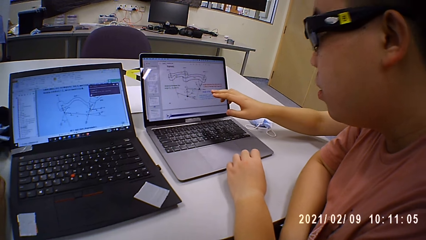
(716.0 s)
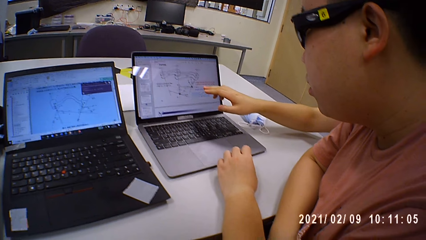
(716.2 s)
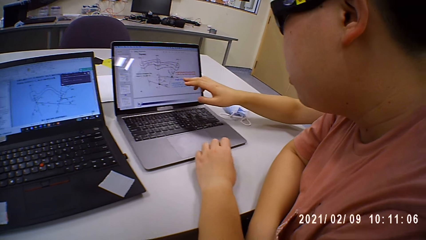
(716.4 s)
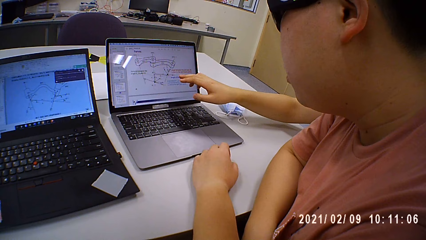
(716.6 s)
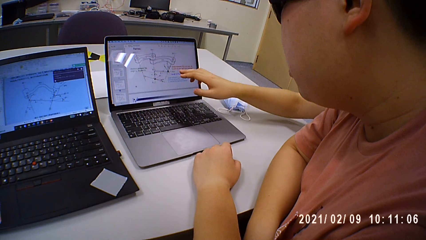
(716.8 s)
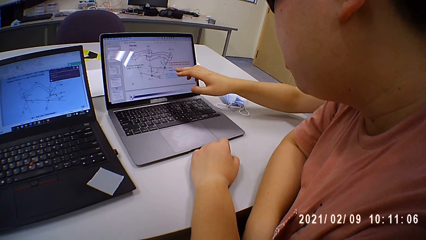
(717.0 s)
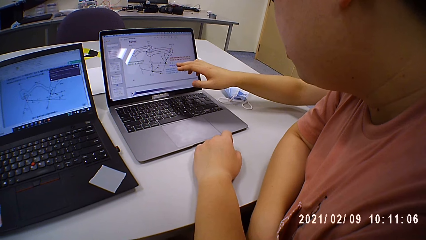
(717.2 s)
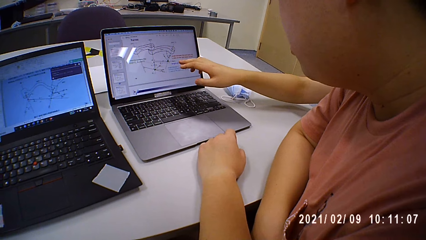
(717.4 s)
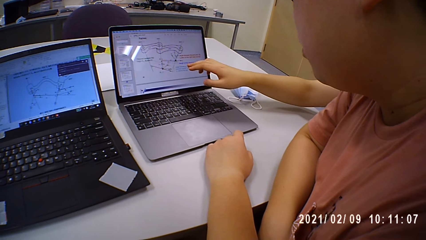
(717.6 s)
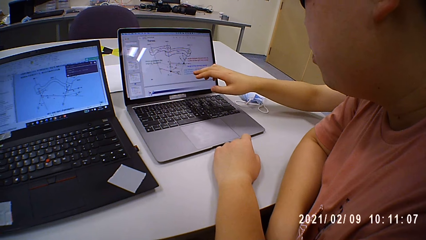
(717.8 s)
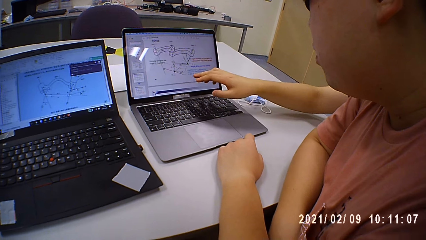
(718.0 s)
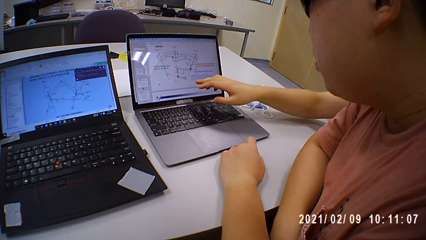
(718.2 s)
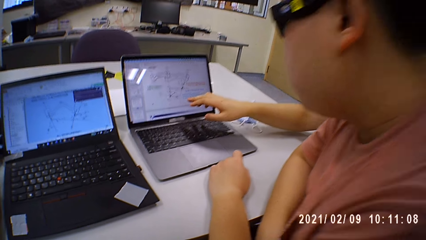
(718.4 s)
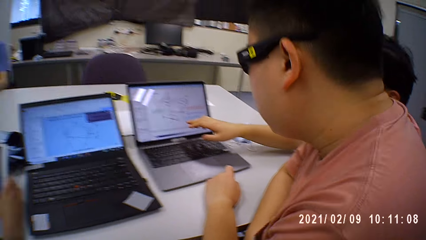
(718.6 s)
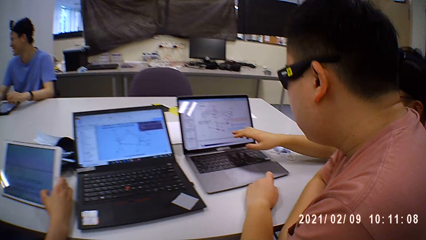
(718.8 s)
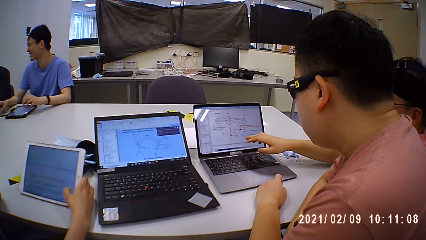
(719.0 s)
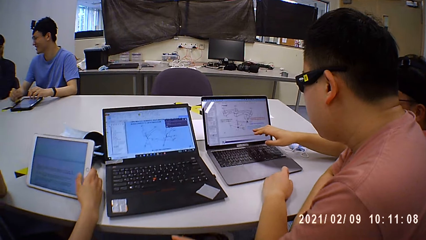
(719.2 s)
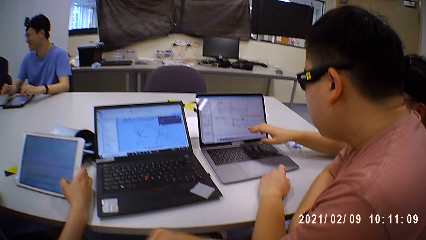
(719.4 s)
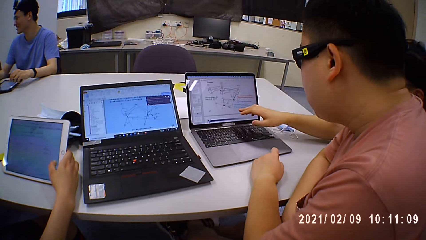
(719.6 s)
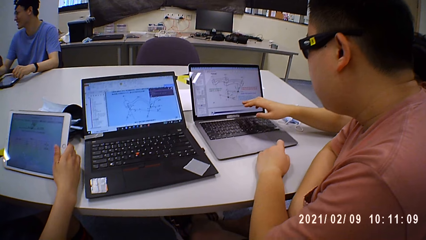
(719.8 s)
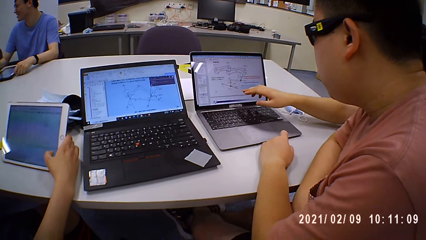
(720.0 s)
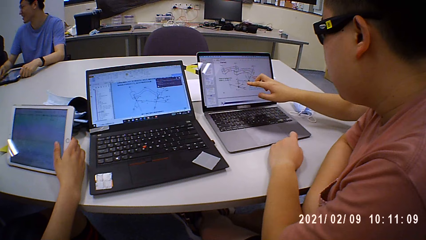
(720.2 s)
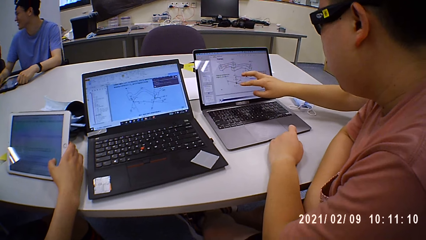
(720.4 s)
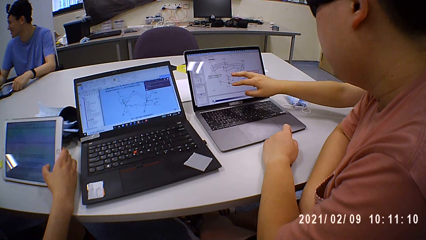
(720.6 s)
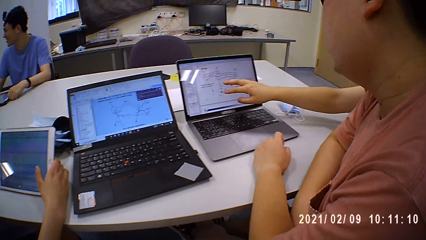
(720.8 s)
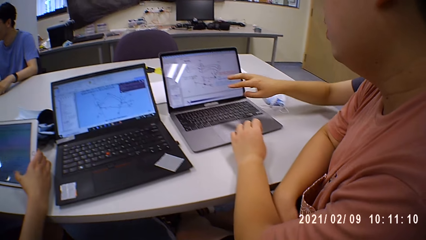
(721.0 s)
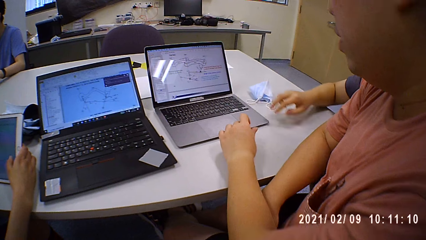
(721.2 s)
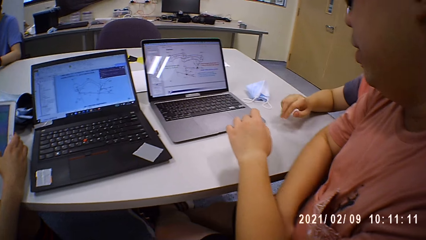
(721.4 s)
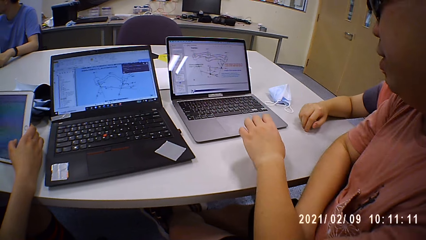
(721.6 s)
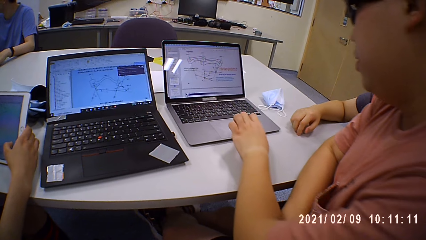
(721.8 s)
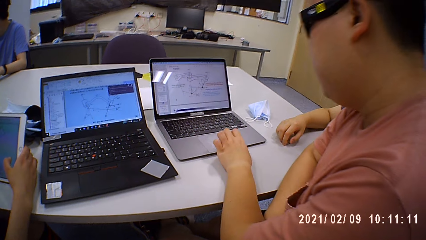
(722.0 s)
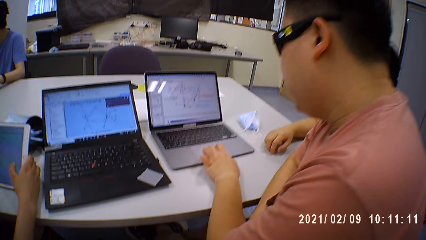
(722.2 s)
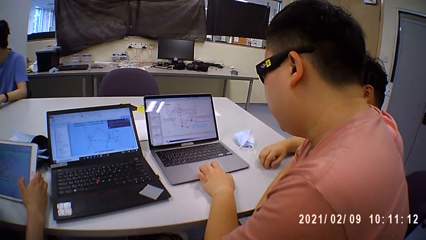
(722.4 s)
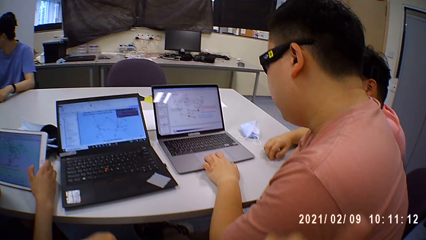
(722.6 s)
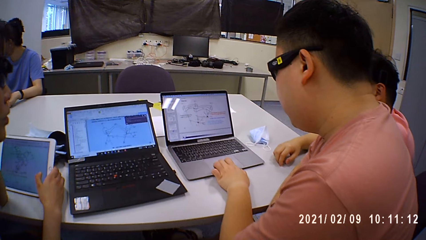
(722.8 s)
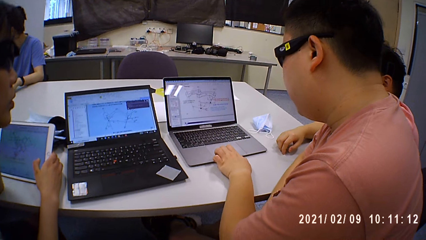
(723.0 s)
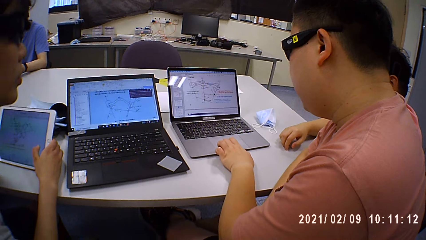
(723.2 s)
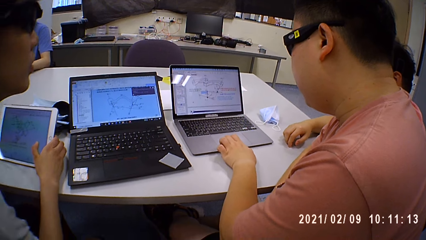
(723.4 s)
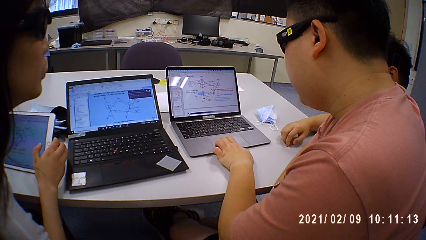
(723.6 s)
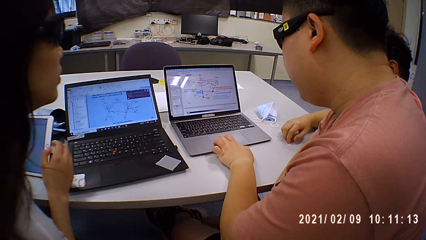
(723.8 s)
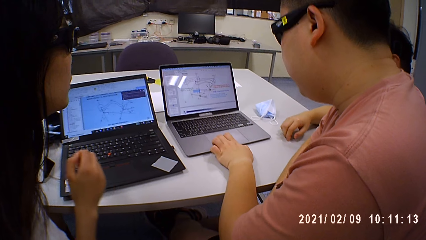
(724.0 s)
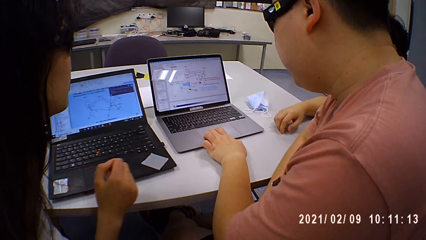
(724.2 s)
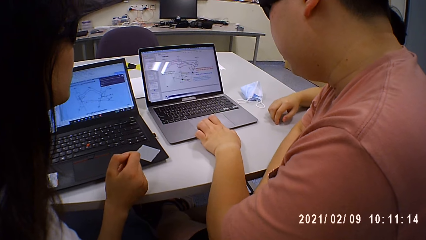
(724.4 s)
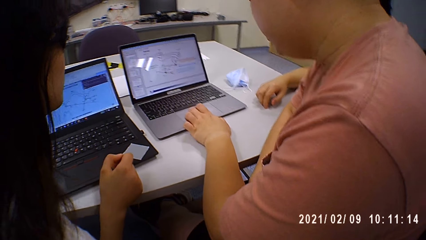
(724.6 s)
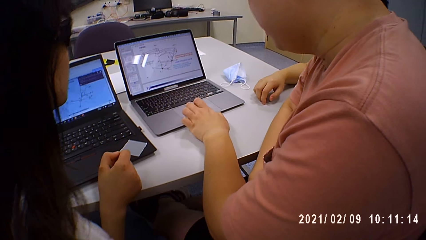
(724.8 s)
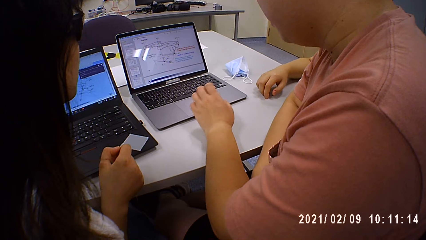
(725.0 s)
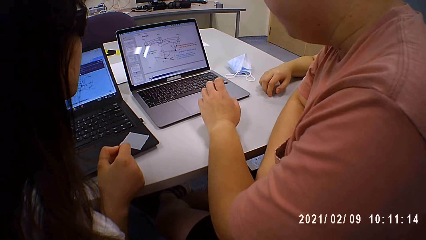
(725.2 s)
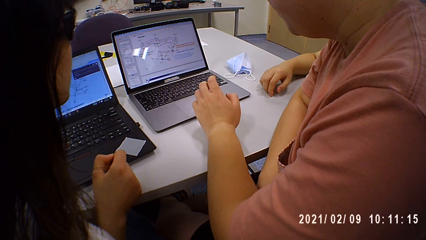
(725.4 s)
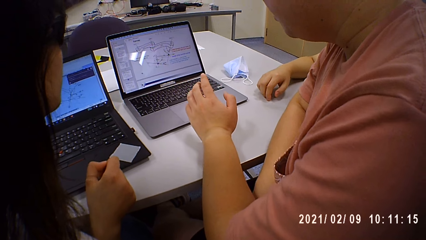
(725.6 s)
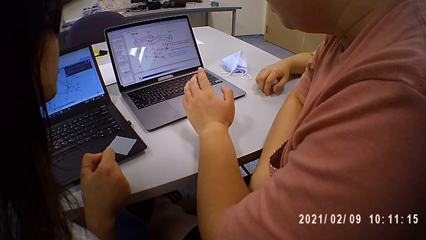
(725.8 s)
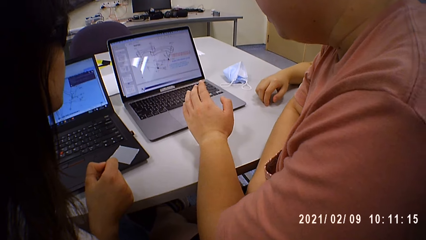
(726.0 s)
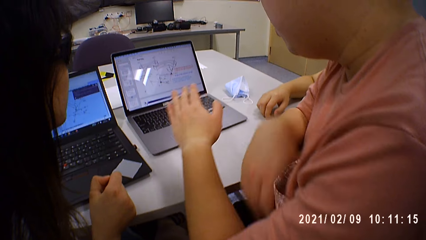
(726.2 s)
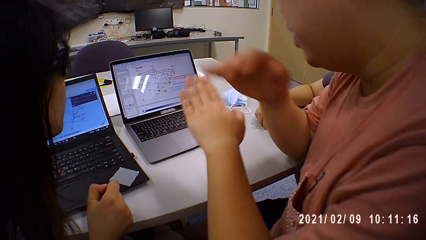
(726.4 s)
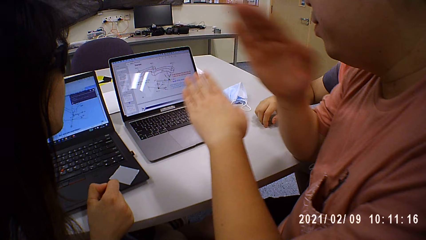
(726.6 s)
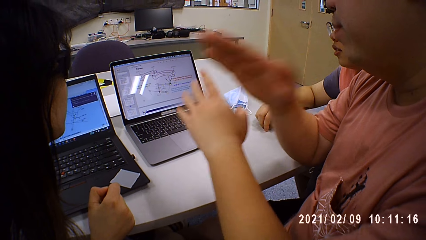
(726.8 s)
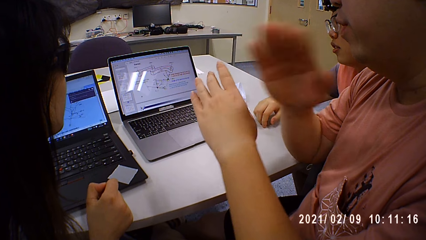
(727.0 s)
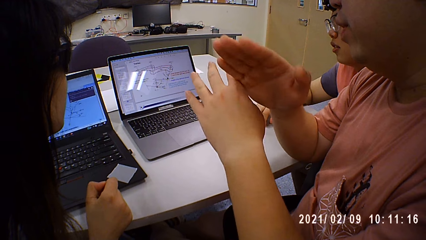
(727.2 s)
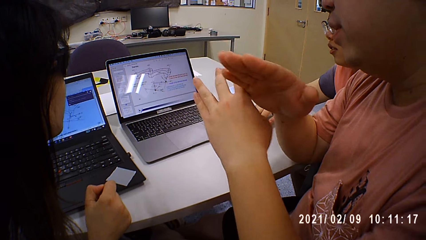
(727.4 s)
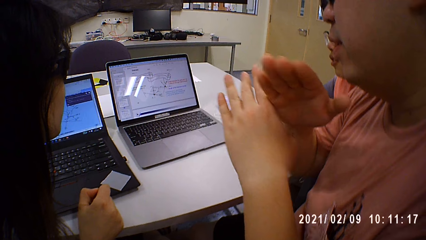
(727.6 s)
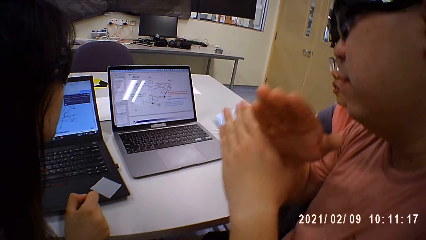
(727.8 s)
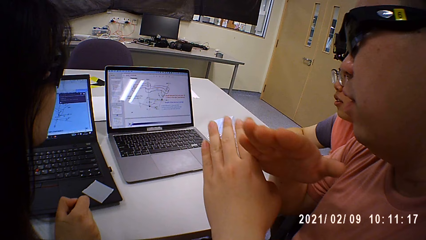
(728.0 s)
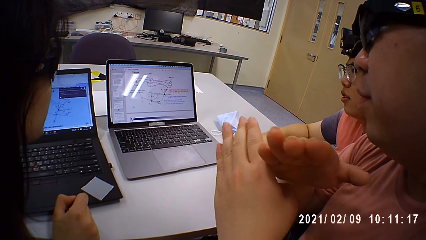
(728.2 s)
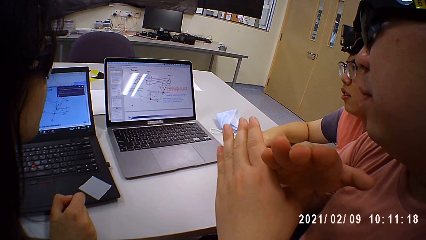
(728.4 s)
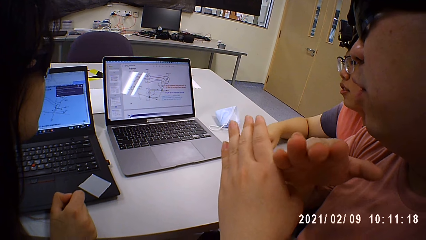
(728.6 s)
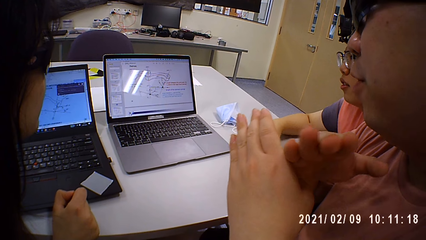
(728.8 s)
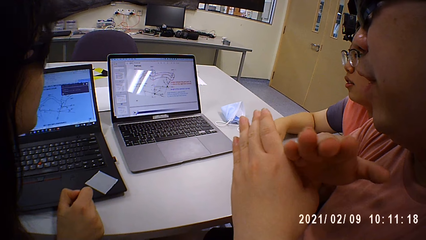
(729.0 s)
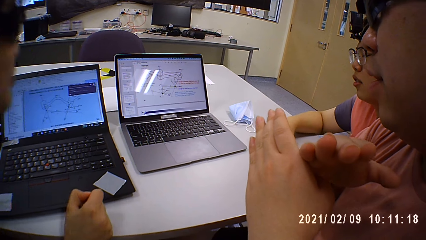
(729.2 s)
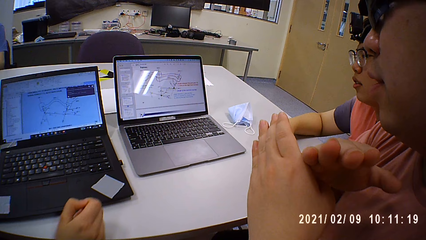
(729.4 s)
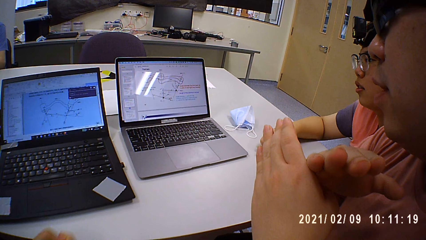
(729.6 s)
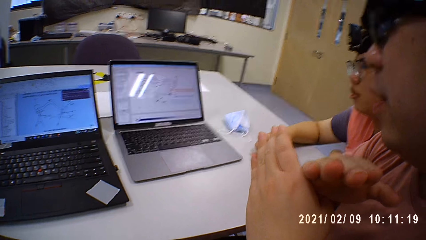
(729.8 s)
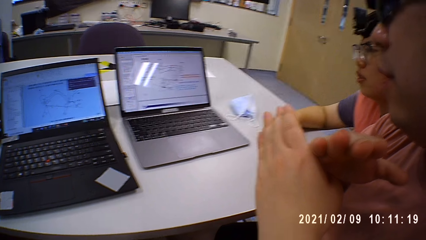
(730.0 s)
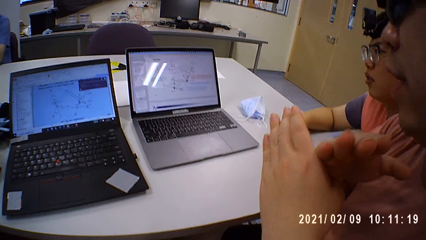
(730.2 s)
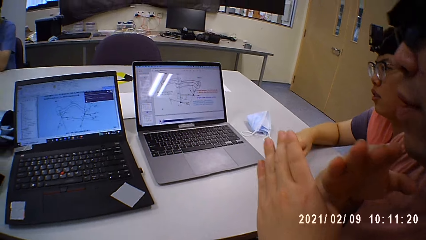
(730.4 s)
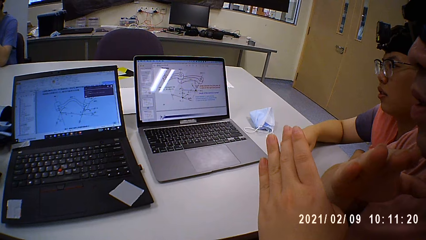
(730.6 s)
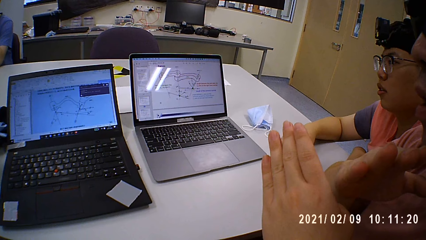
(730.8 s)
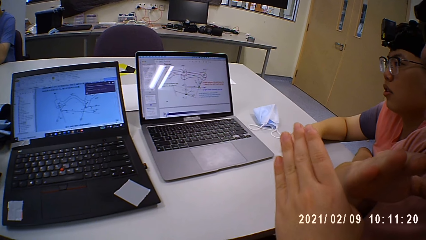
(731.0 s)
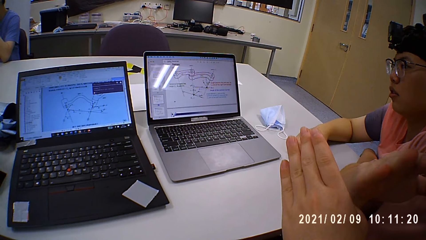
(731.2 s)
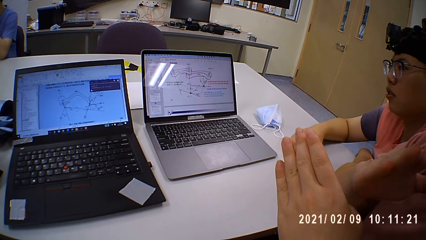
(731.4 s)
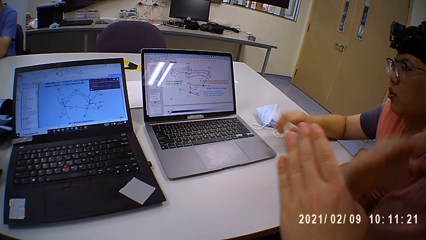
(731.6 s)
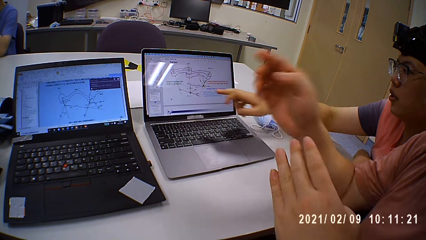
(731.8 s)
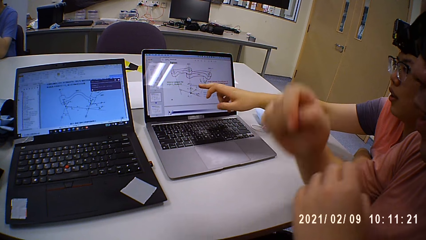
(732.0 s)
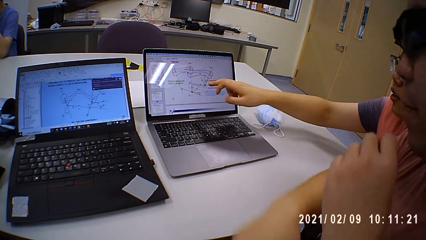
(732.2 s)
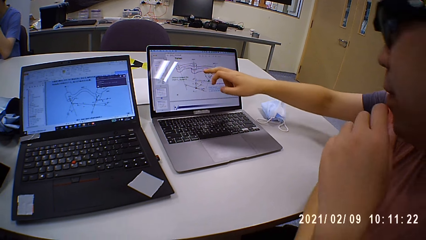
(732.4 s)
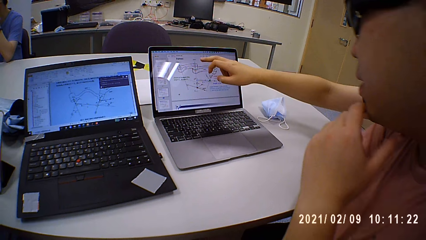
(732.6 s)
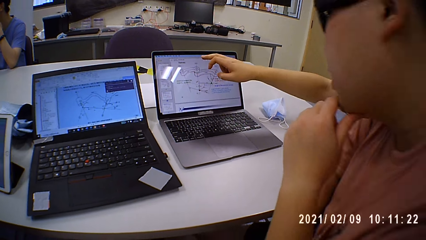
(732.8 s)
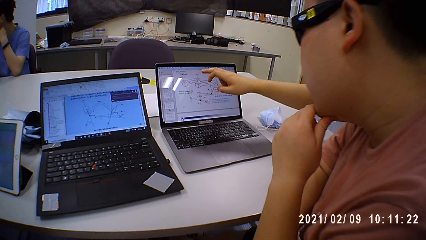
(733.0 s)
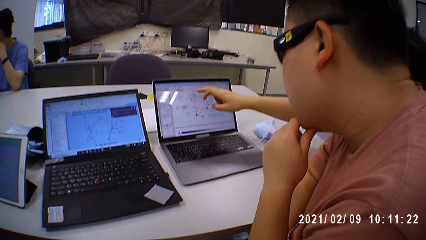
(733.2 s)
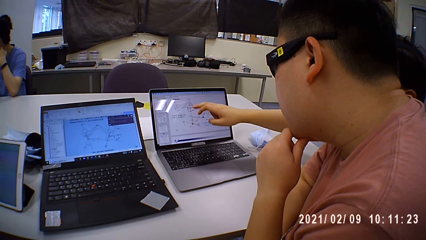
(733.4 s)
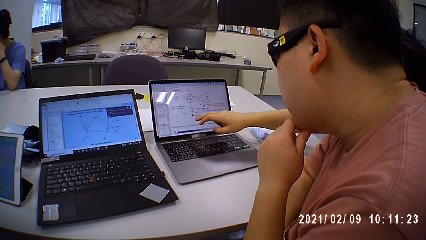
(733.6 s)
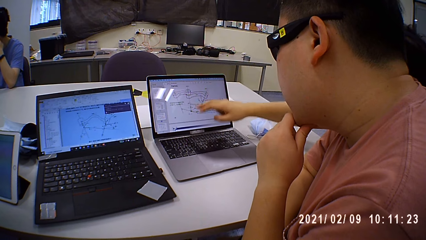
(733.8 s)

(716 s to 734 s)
The camera wearer looks around a room. A man points at a laptop. A lady operates a tablet. Another man operates the laptop on the table with his left hand. The lady looks at the laptop. The other man interacts with the lady, points at the laptop, and touches his chin with his left hand.
